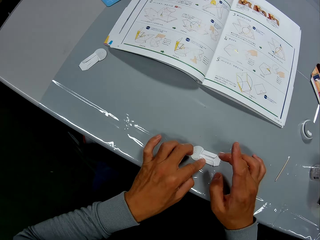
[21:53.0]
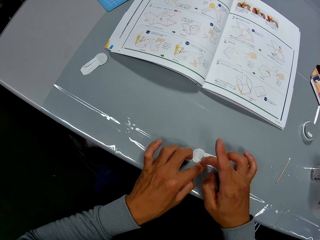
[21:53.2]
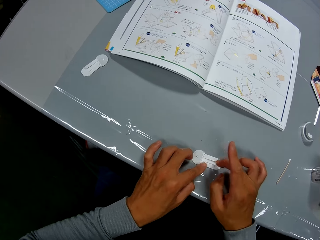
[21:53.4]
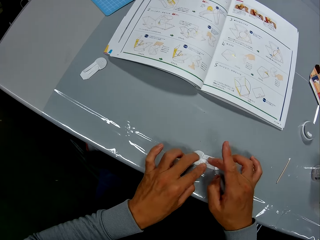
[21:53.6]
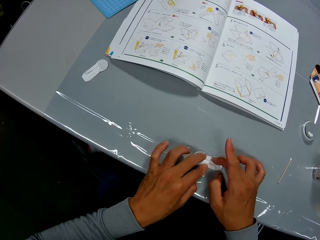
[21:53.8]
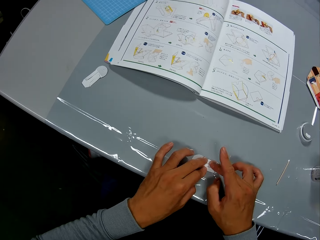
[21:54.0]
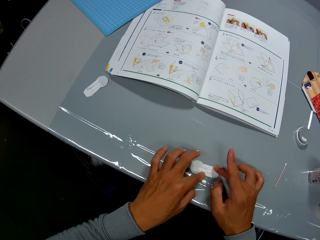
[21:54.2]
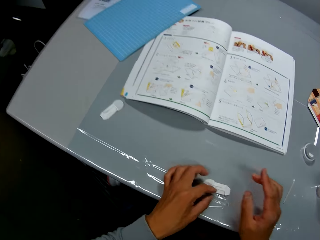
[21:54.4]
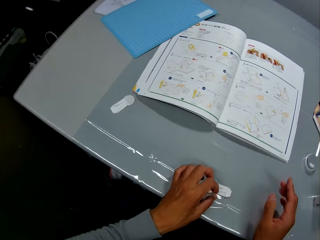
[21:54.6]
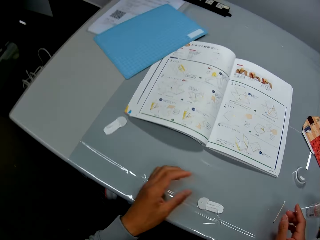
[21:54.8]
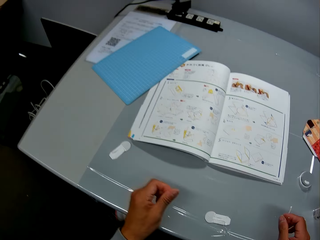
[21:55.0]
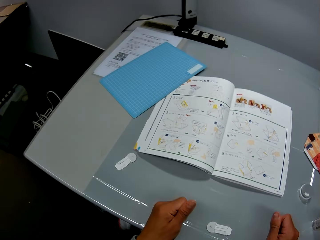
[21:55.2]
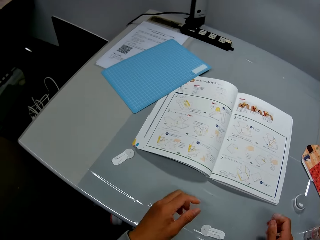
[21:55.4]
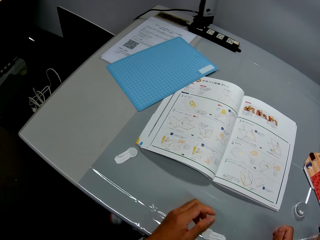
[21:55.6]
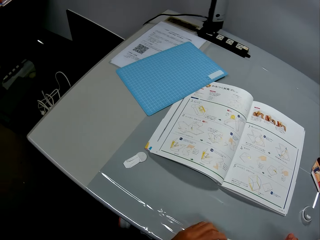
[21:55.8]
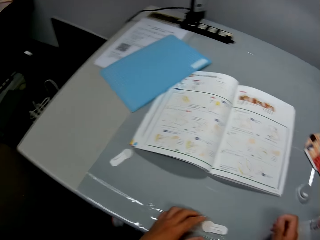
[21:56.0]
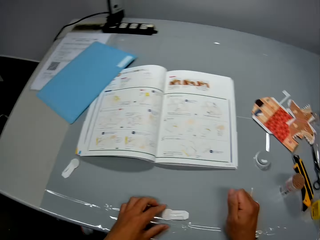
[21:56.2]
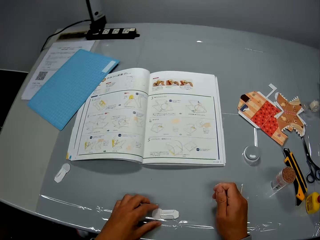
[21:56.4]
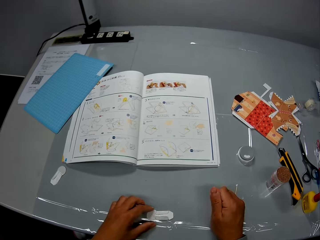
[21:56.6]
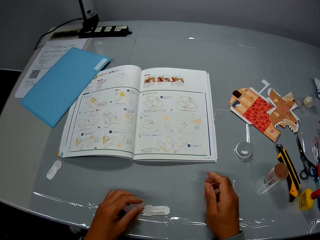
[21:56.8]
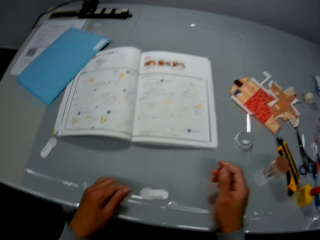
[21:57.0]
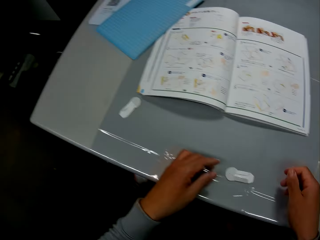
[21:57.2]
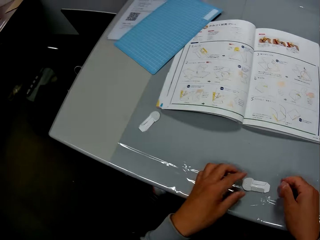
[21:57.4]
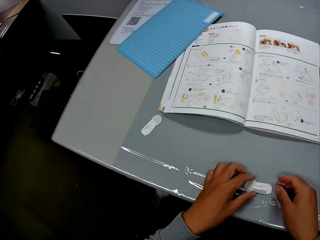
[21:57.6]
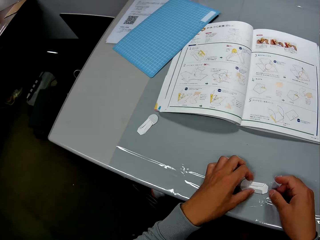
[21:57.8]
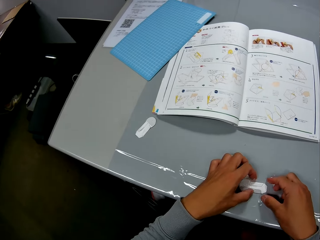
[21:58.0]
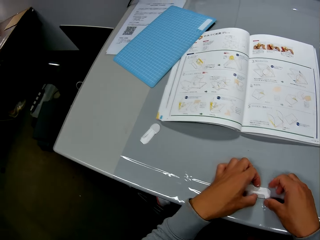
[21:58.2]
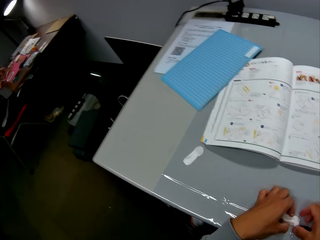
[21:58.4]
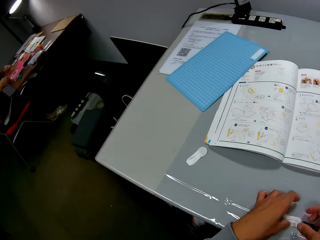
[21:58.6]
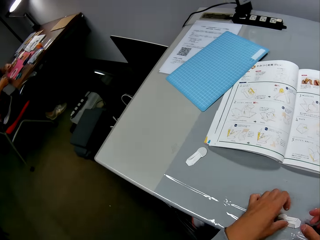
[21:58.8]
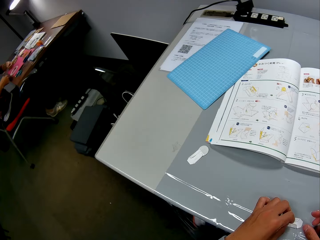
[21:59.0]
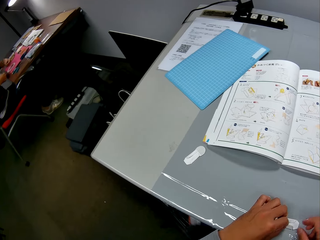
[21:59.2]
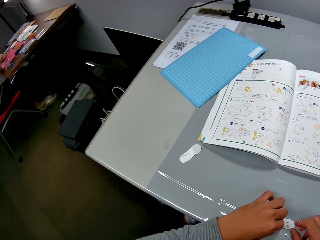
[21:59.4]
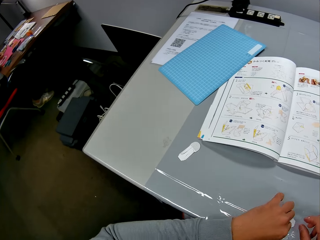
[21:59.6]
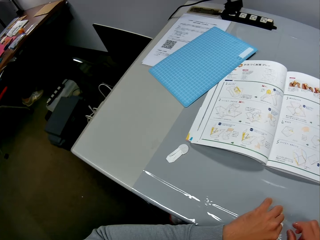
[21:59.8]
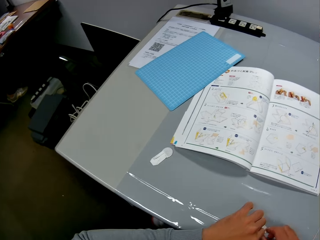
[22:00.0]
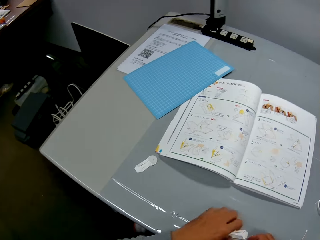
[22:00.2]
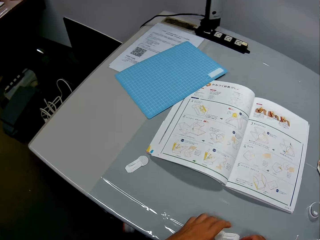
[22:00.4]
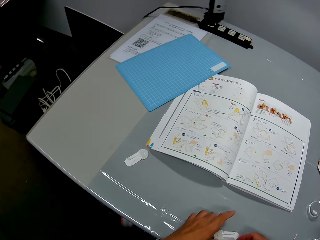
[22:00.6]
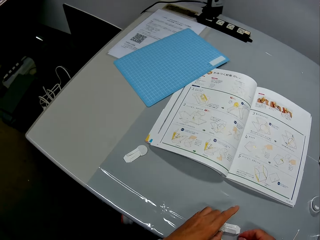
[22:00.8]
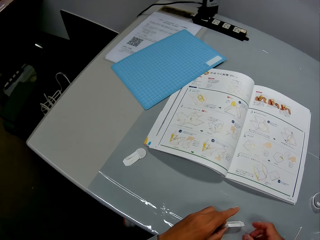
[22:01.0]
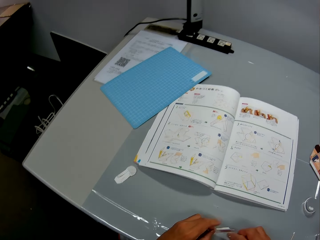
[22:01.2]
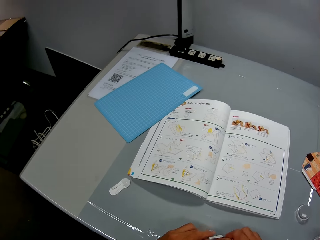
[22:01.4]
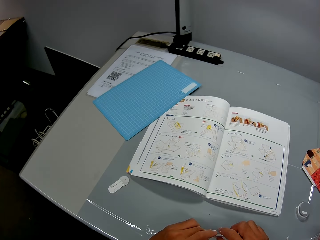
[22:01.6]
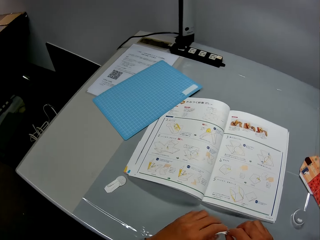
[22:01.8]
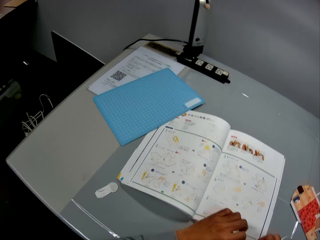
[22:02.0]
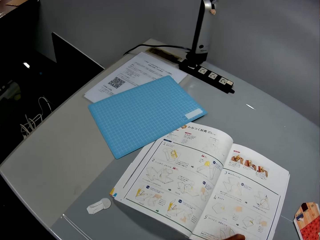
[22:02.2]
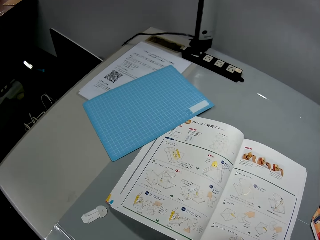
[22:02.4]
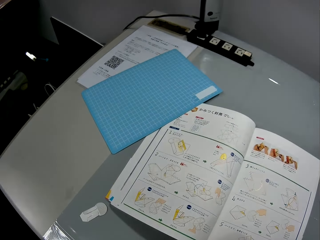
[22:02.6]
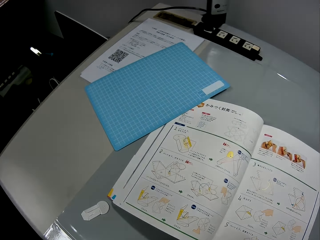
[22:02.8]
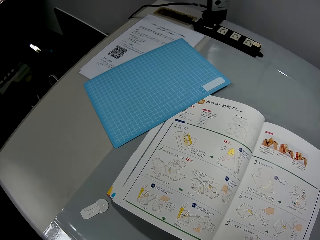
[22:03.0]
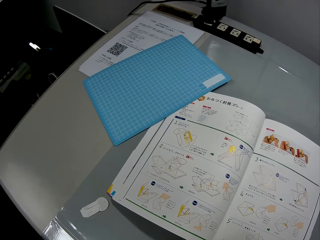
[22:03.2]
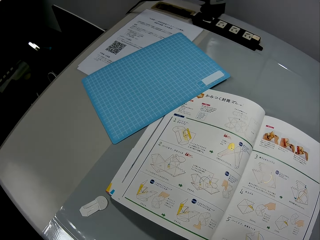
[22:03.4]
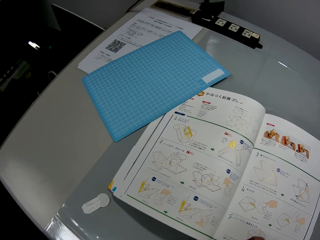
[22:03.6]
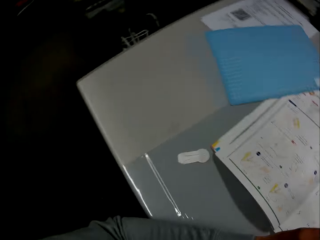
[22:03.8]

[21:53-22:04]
The camera wearer stares at the cutout. They inspect the cutout. They read the craft book.

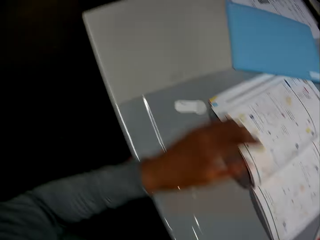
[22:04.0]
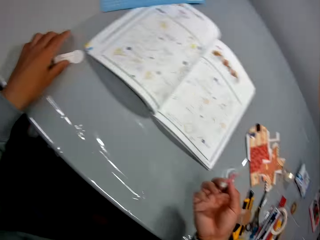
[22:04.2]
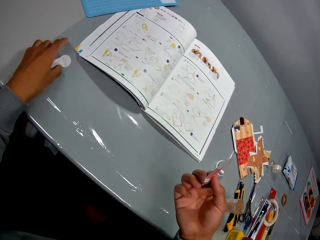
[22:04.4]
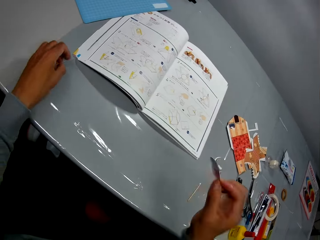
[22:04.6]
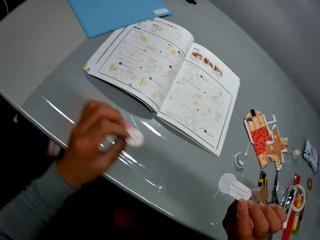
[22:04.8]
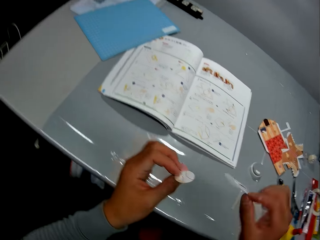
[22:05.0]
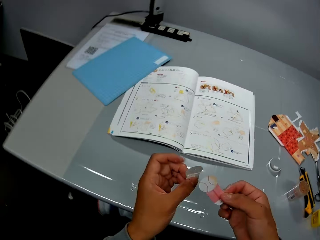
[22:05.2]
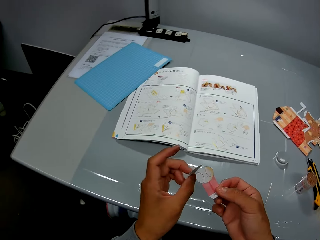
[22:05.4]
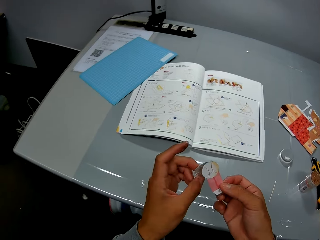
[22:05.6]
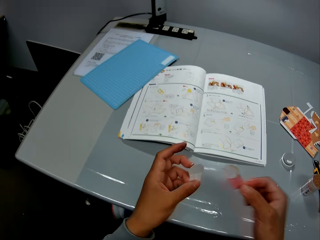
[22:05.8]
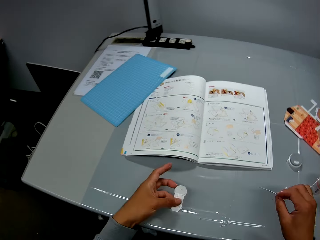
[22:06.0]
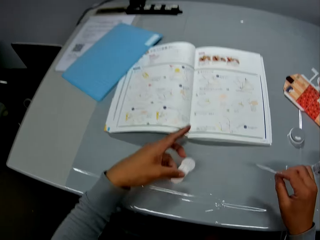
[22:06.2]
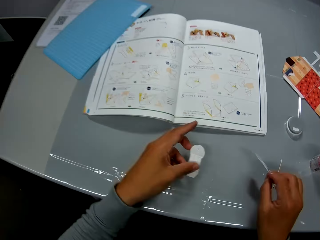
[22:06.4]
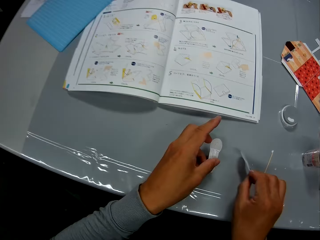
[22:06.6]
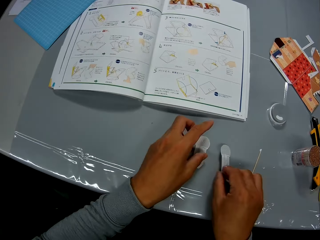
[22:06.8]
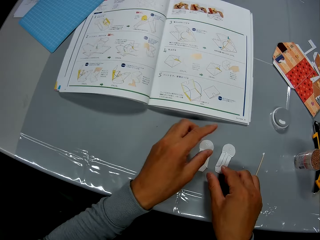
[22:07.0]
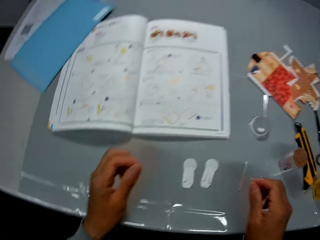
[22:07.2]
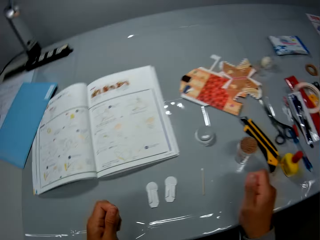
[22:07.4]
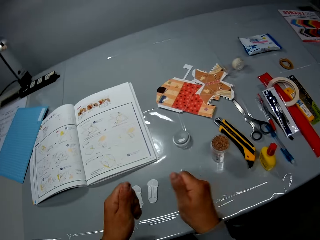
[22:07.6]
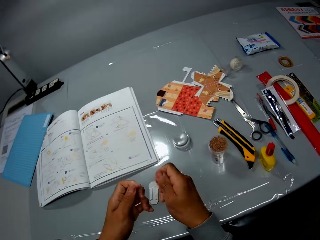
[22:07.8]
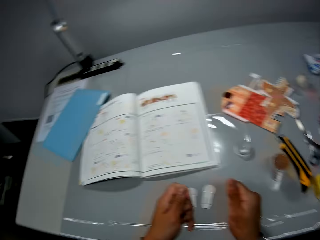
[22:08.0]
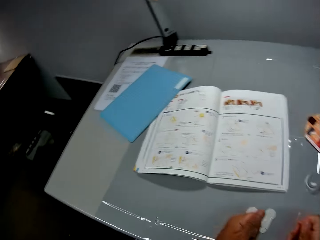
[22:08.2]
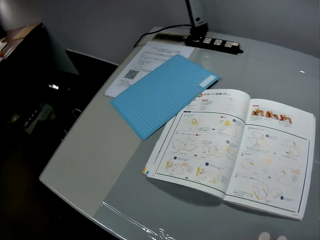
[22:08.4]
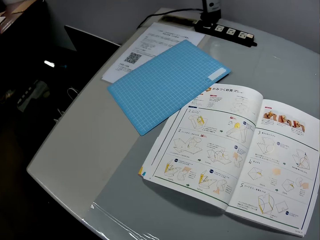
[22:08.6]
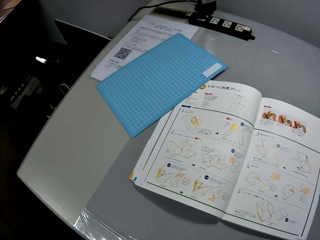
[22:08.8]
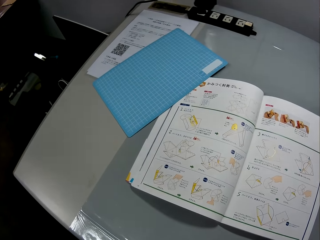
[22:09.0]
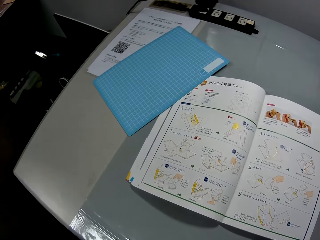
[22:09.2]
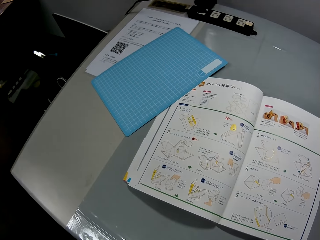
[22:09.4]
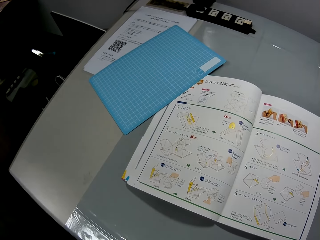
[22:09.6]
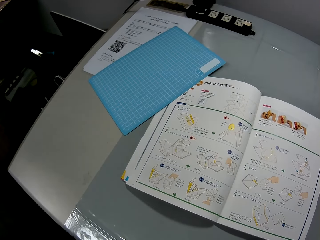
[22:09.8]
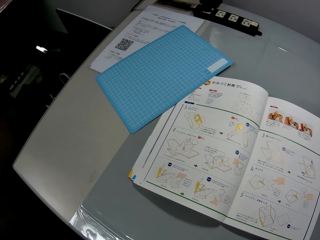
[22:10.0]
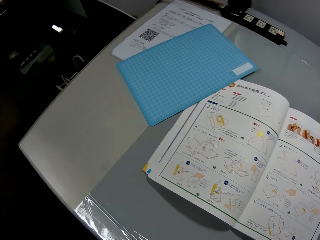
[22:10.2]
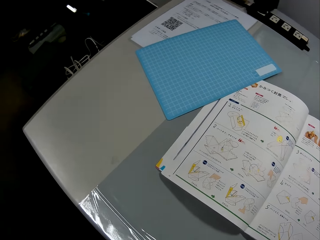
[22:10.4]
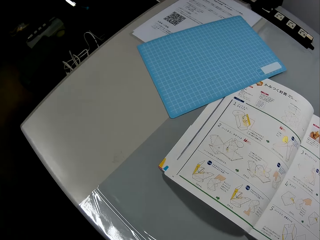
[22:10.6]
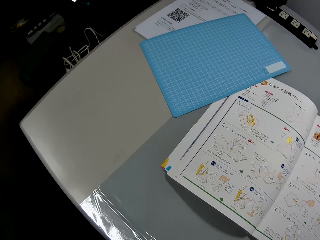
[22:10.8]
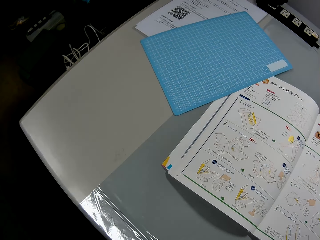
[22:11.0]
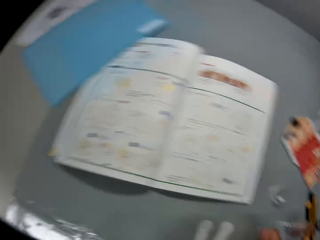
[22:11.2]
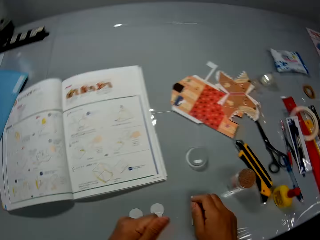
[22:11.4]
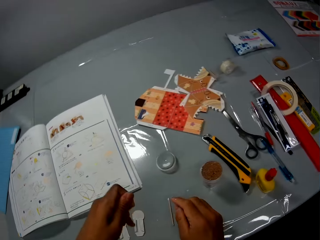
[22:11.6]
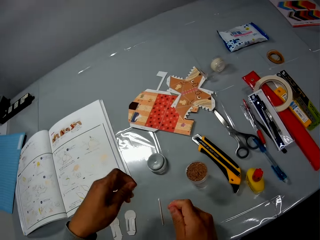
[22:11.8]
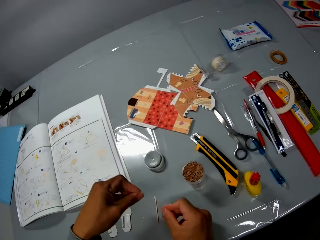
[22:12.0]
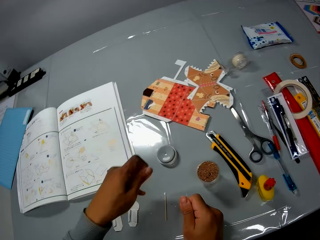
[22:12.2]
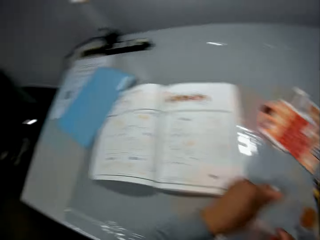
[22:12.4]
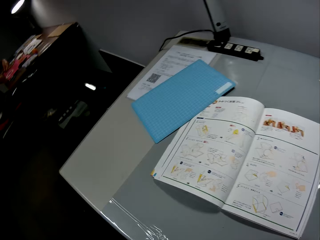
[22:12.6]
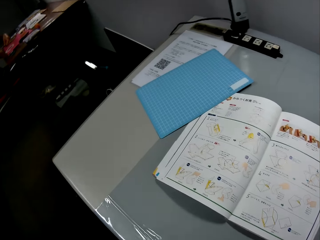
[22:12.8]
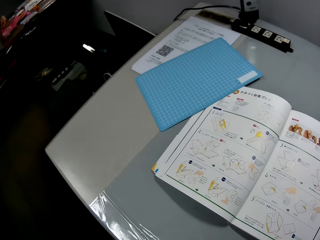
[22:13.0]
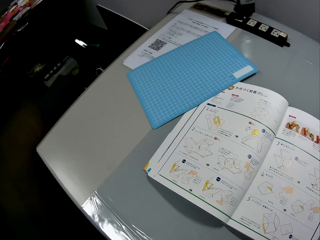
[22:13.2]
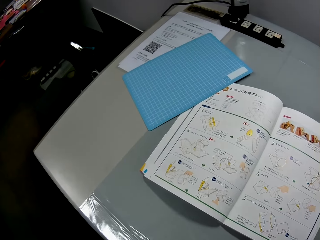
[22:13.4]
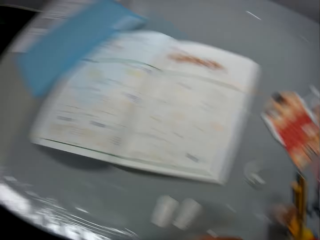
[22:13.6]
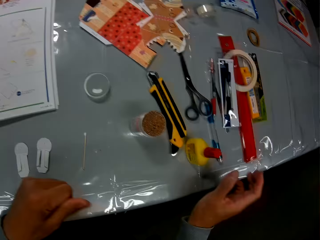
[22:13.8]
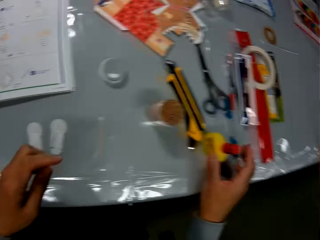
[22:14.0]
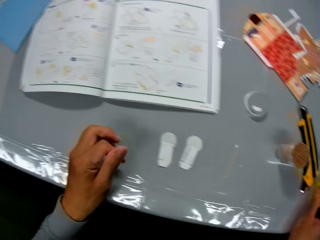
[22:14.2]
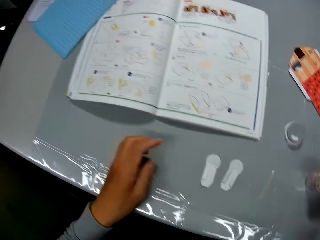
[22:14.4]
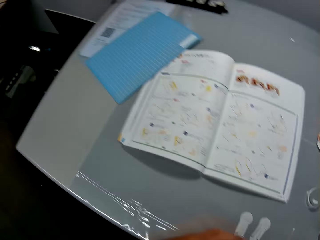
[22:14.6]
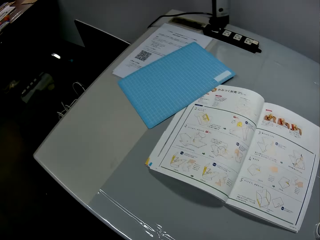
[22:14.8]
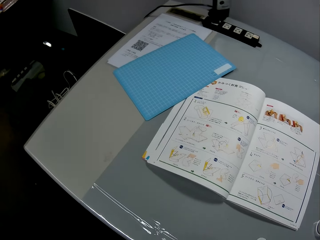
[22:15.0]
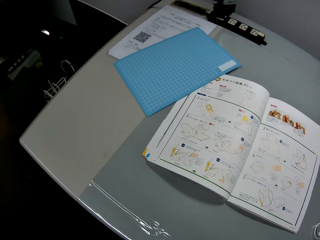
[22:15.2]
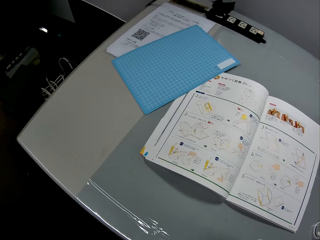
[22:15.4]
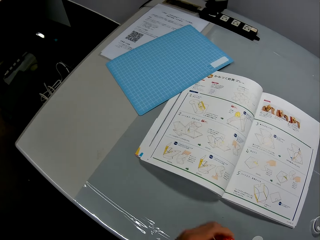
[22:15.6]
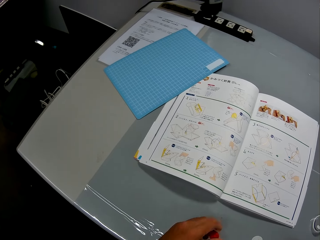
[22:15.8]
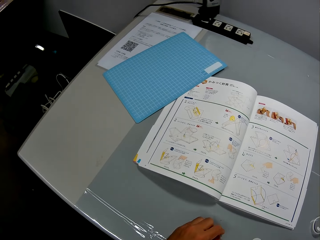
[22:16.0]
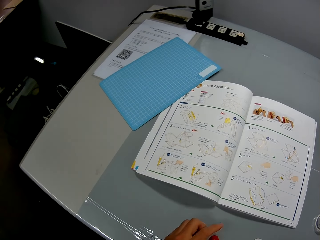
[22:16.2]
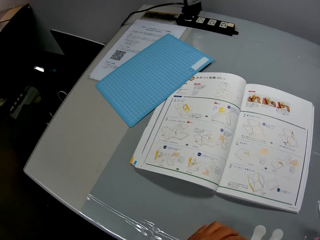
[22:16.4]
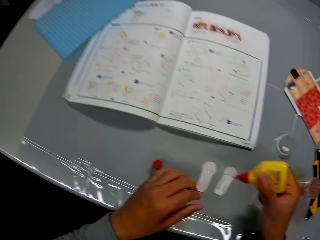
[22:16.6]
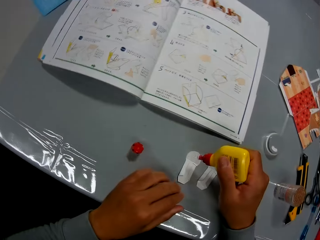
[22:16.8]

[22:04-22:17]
The camera wearer stares at the cutout. He picks up the other paper craft on the table with his left hand. He stares at the cutout. He drops the paper crafts on the table. He stares at the book. He stares at the table and rubs his fingers together. He reads the craft book. He picks up the glue container from the table with his right hand. He stares at the cutout. He stares at the book. He drops the cover of the glue container on the table with his left hand.
